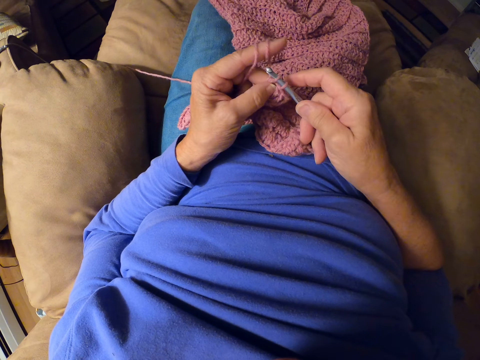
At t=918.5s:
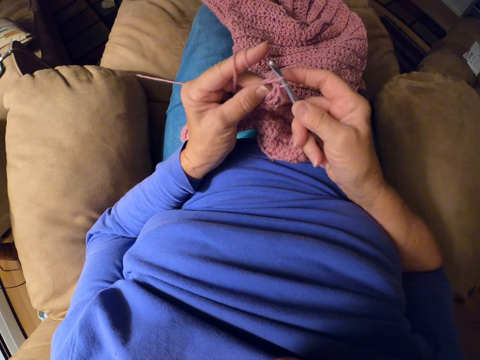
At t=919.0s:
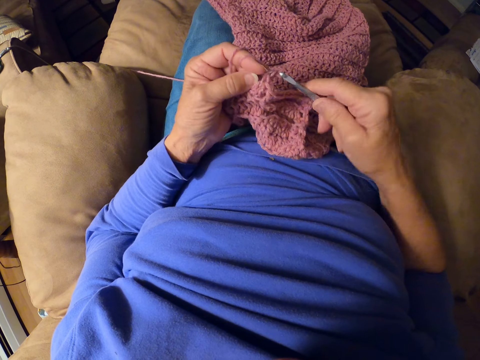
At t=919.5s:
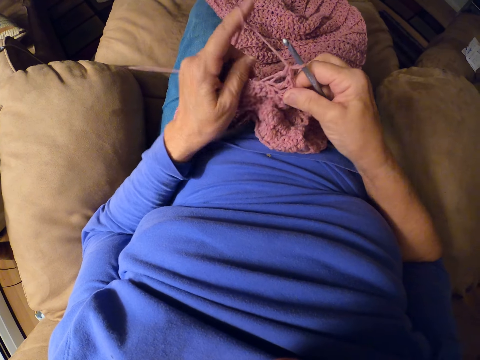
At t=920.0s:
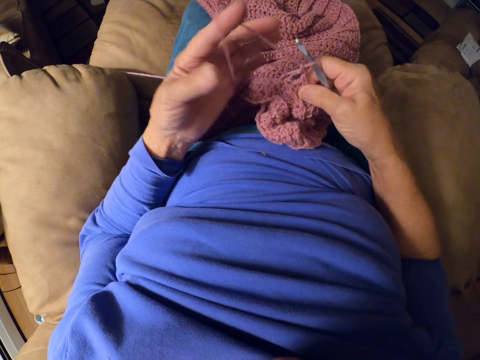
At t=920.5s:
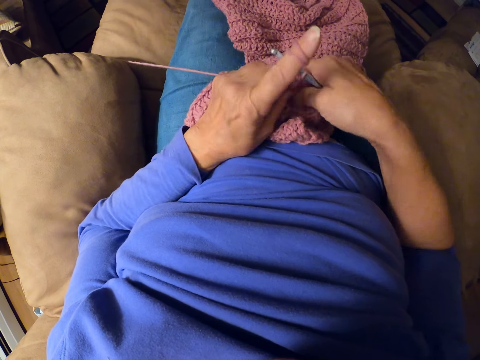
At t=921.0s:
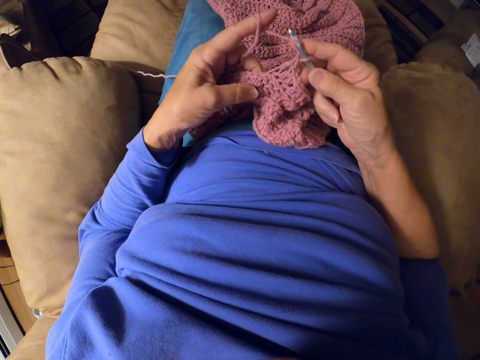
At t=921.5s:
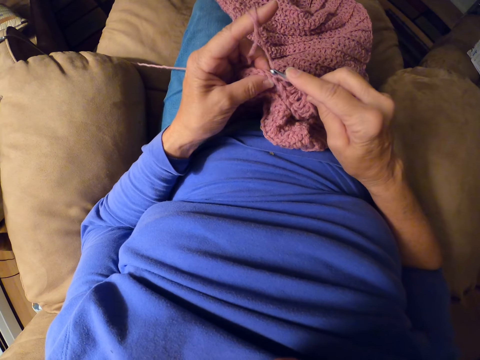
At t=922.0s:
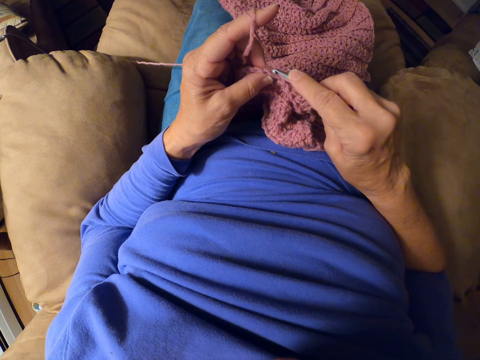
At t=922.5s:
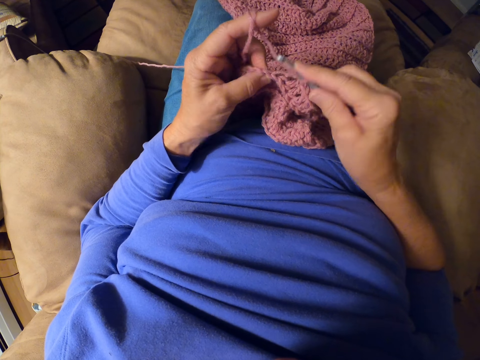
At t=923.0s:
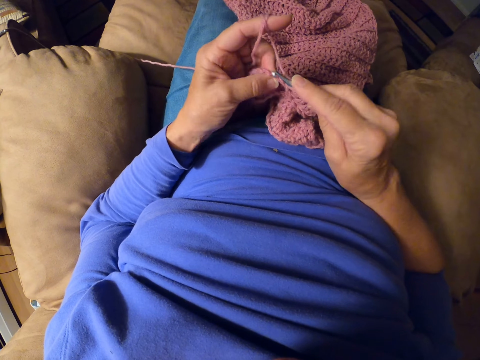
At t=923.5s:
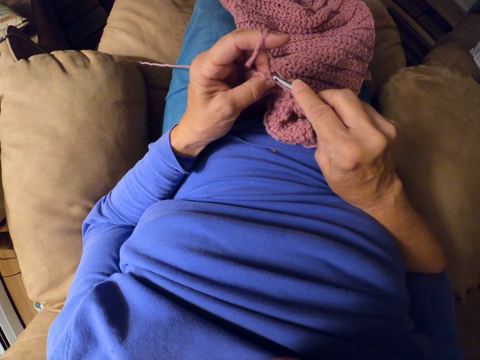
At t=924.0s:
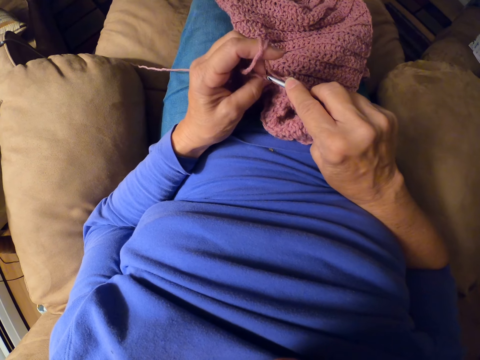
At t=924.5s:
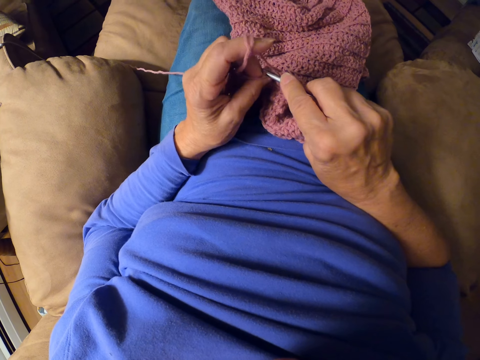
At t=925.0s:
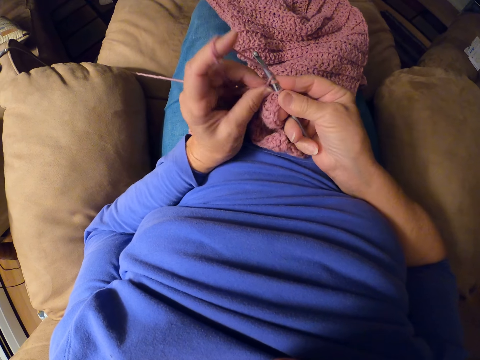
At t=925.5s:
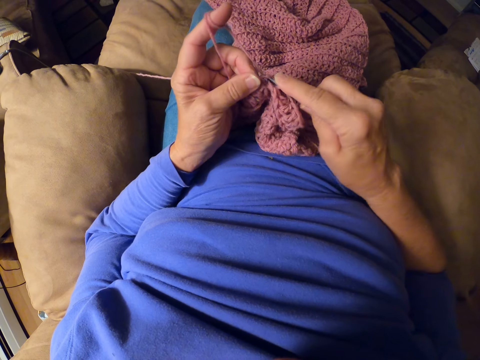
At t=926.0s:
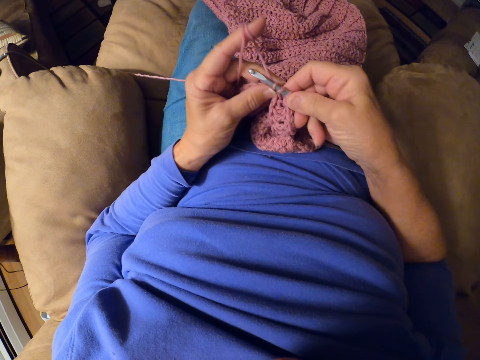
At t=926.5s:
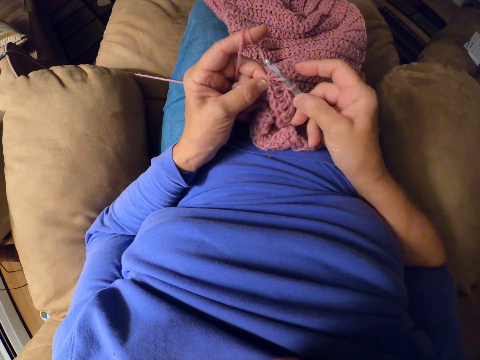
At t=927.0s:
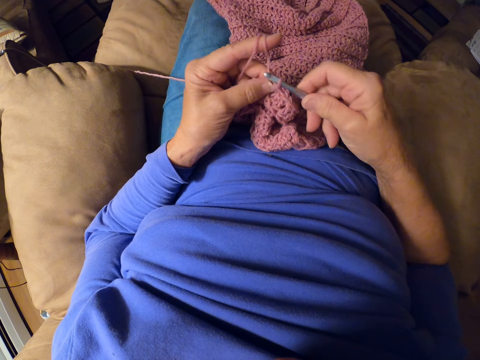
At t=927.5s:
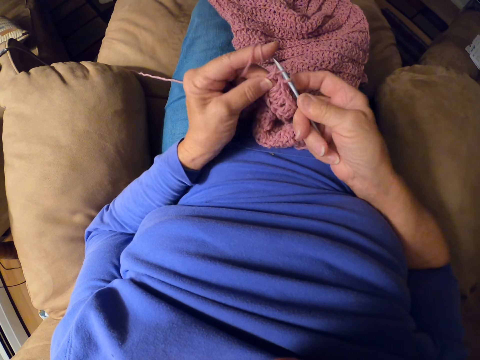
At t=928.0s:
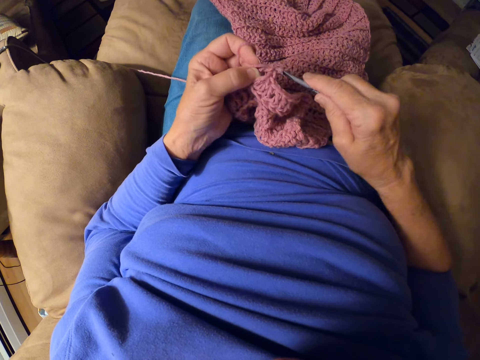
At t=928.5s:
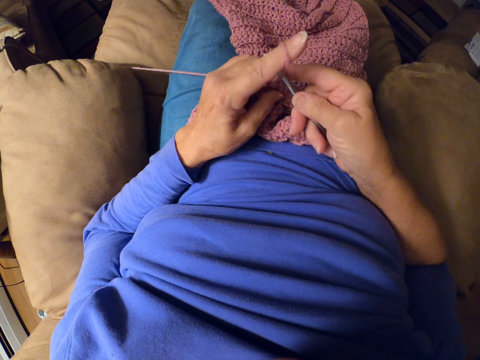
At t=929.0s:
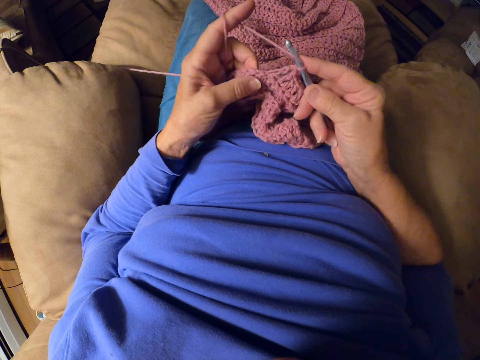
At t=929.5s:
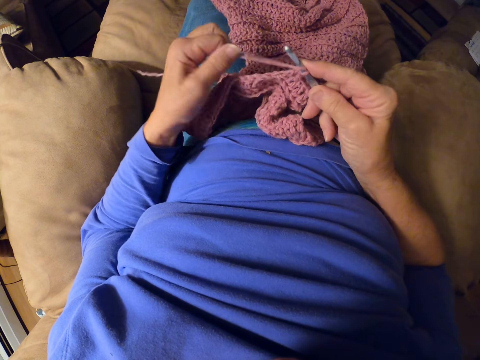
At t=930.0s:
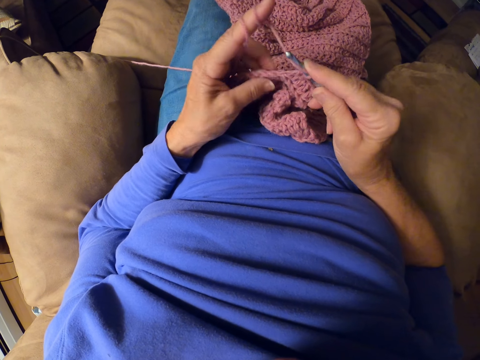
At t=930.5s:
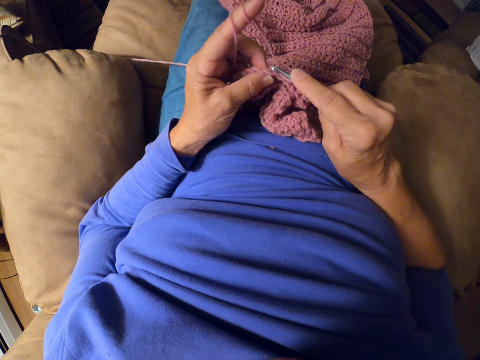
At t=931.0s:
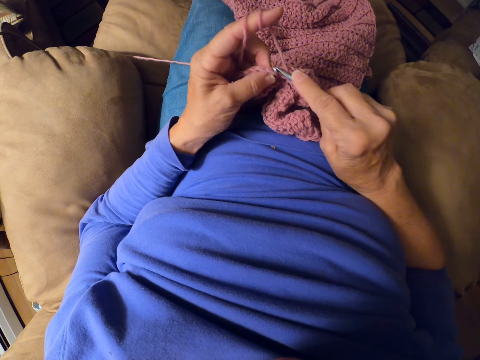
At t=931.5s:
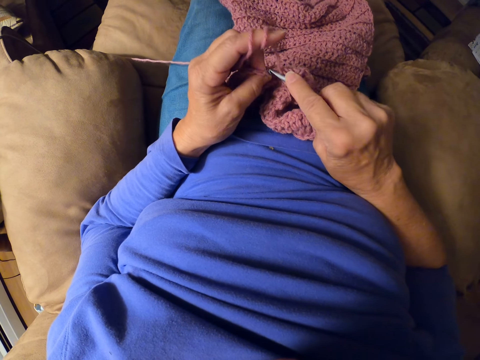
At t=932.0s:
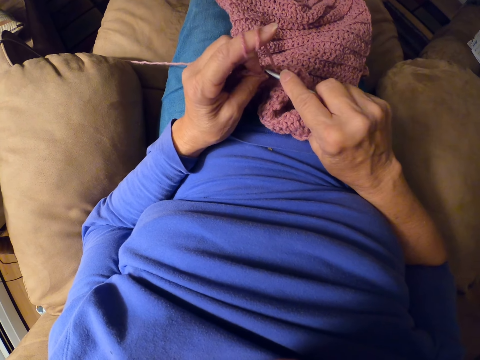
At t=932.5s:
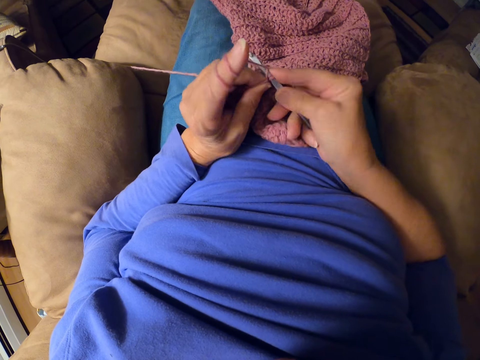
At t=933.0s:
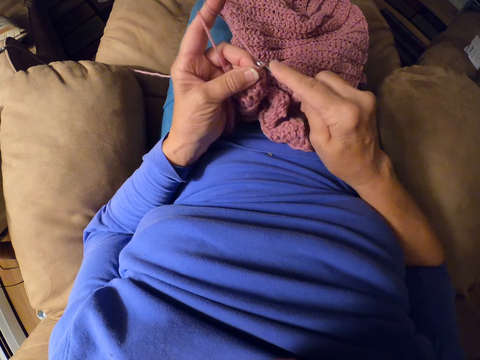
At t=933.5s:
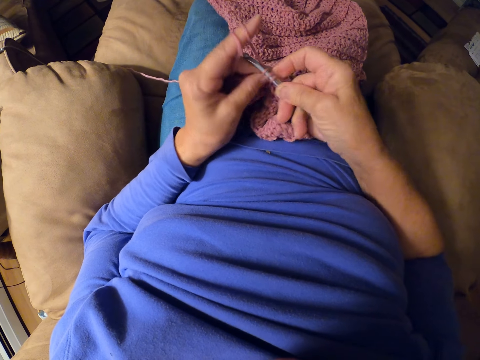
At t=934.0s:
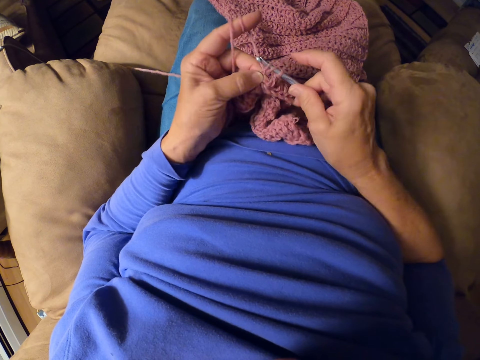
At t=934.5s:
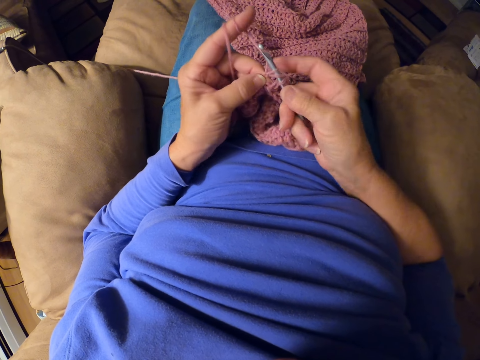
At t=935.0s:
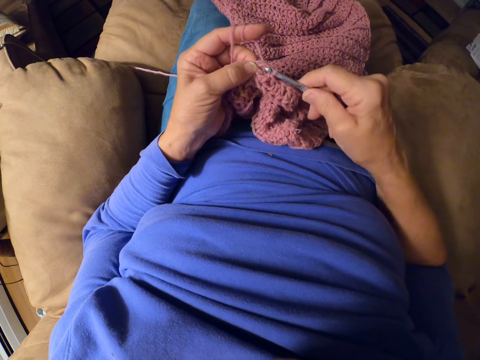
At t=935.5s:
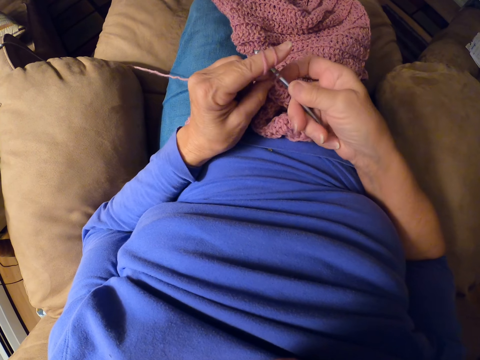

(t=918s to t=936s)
The camera wearer rolls yarn around her finger. She crochets with the crochet hook. She rolls the yarn around her finger. She crochets with the crochet hook.

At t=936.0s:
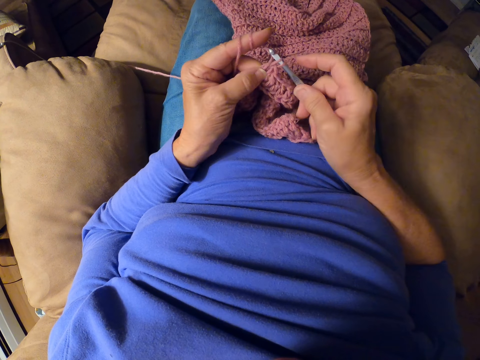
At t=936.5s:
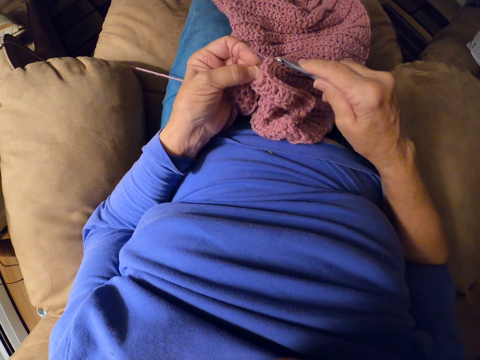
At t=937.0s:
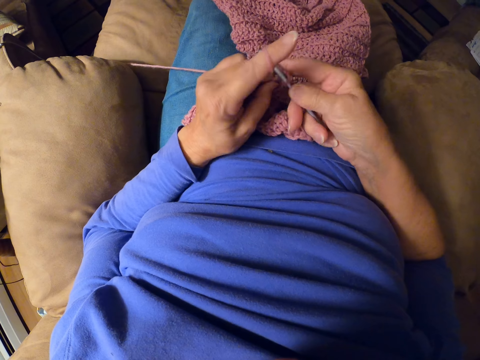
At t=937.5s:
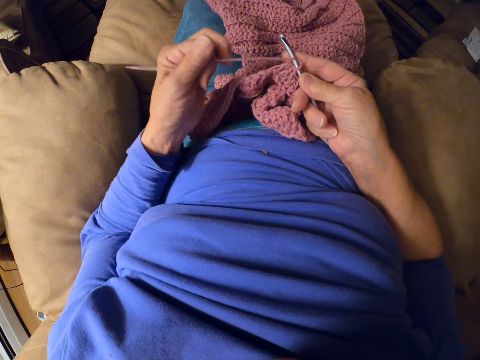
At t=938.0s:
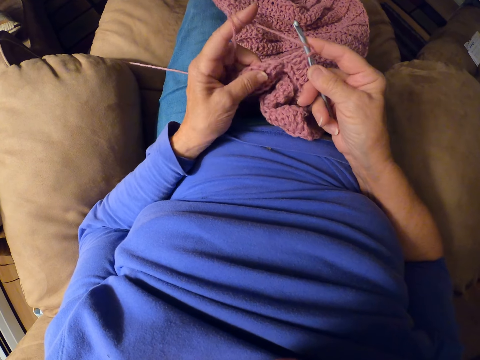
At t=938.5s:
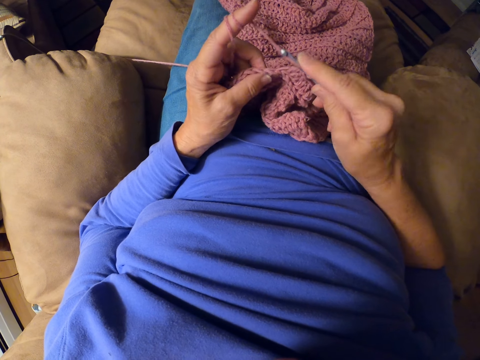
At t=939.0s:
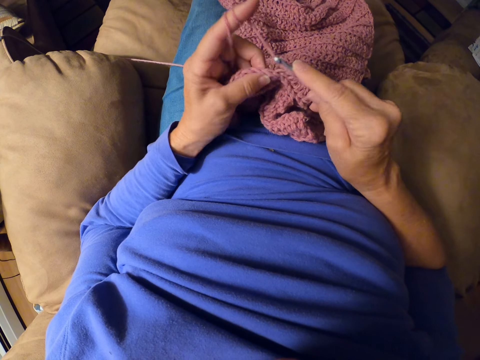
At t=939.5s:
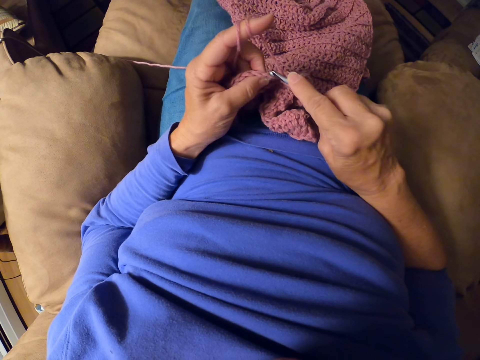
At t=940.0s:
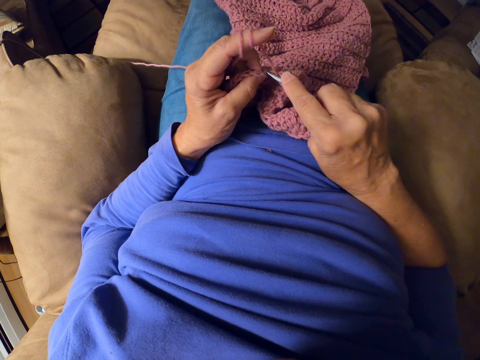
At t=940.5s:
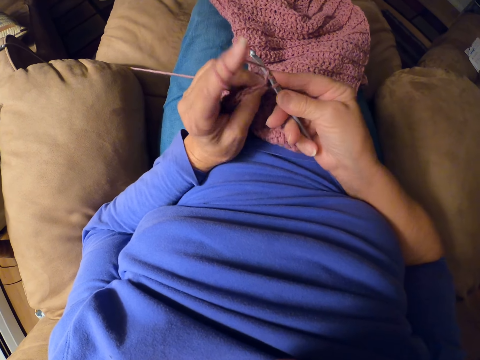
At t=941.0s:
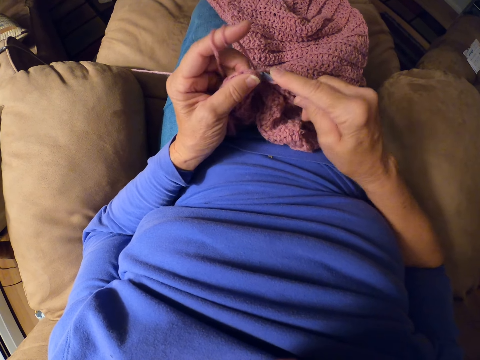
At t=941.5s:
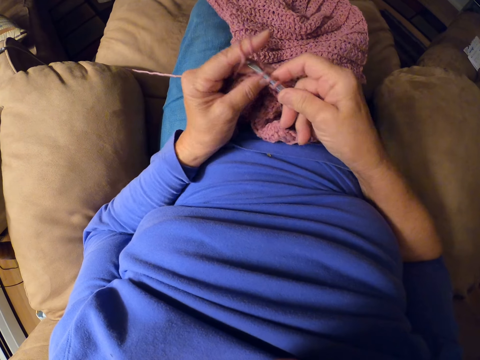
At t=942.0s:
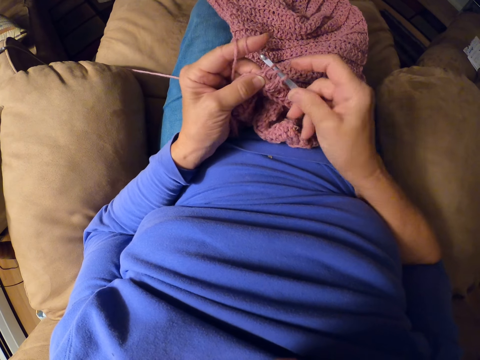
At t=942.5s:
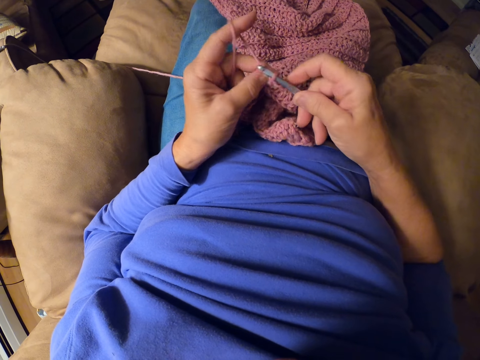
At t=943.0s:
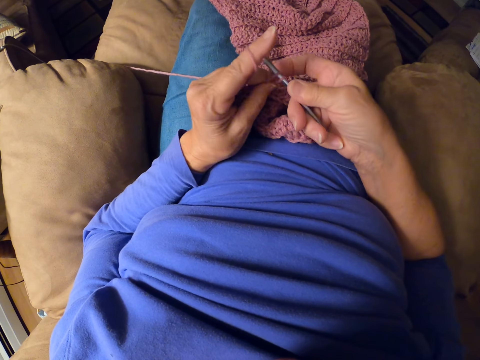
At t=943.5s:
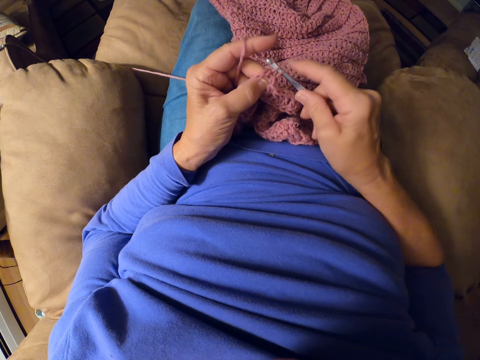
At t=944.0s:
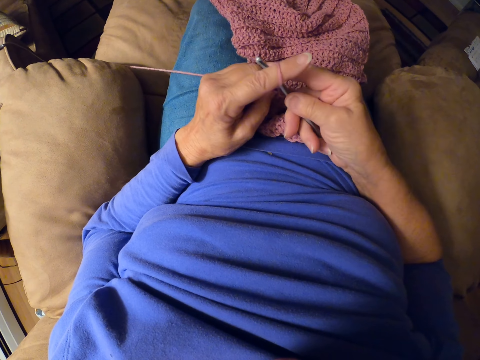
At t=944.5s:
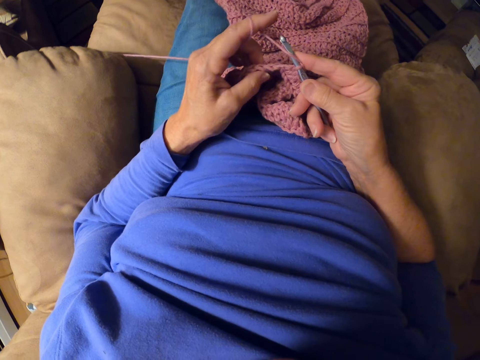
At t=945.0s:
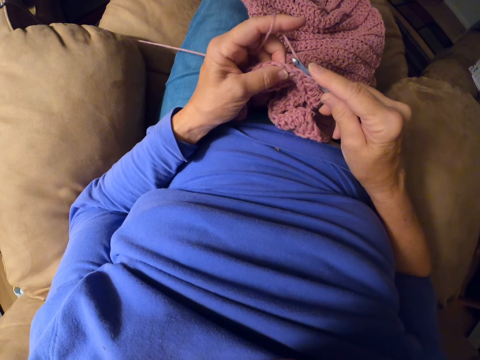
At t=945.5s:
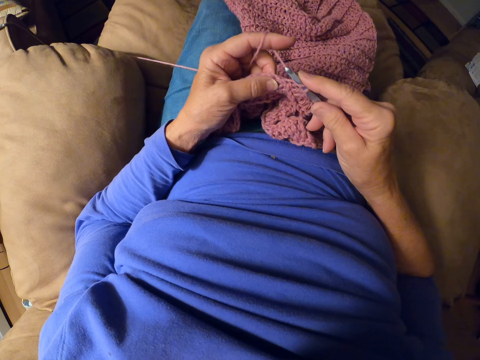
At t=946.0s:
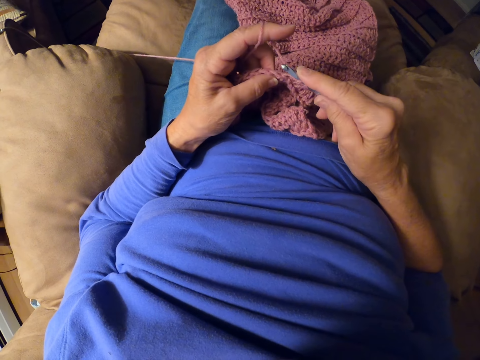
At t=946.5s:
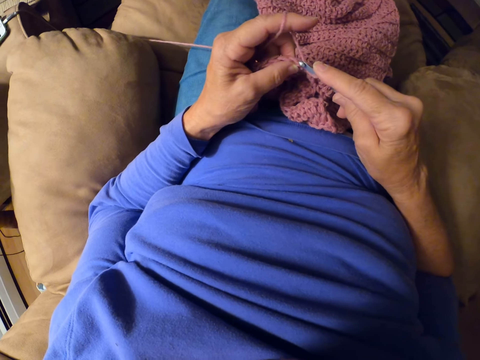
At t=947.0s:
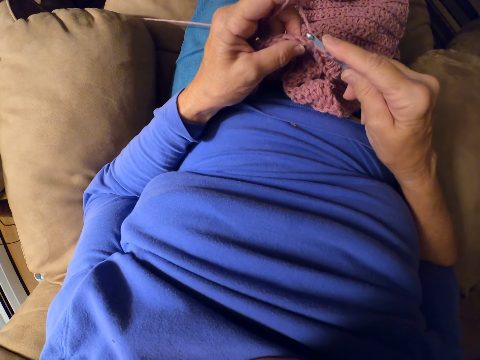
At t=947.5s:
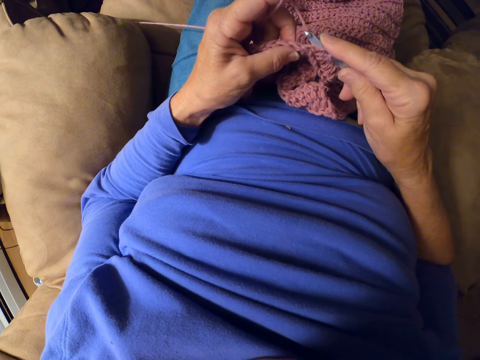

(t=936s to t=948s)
The camera wearer rolls yarn around her finger. She crochets with the crochet hook. She stops knitting.
